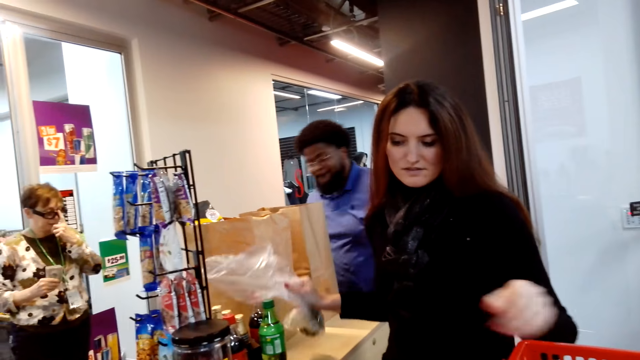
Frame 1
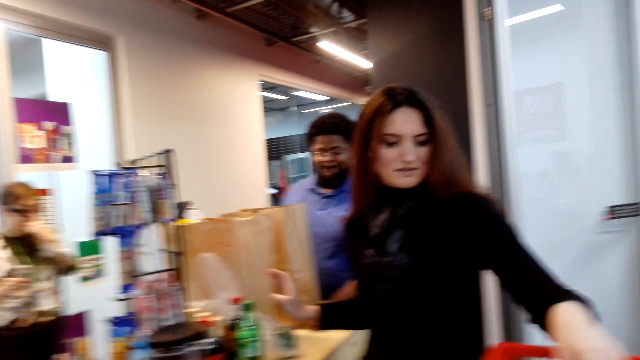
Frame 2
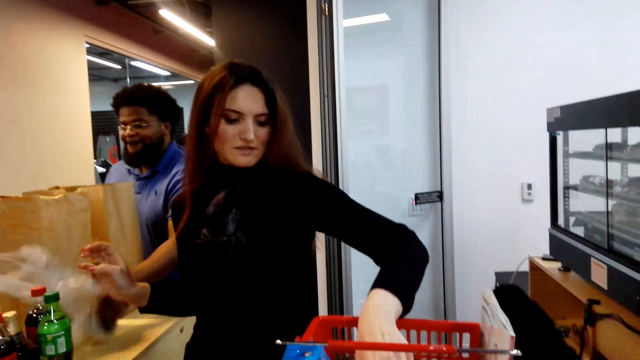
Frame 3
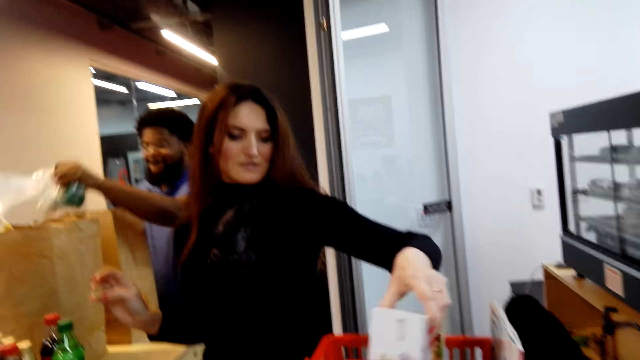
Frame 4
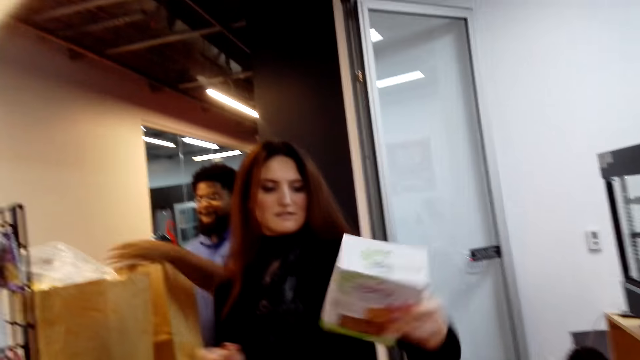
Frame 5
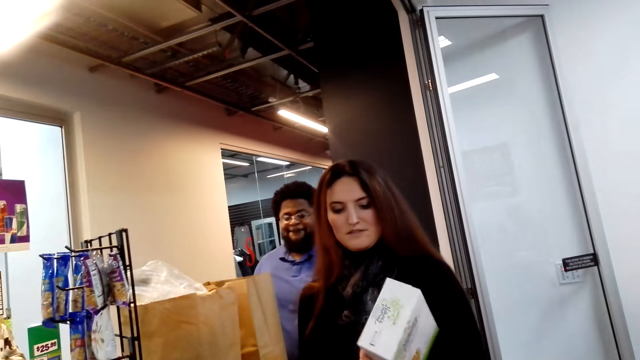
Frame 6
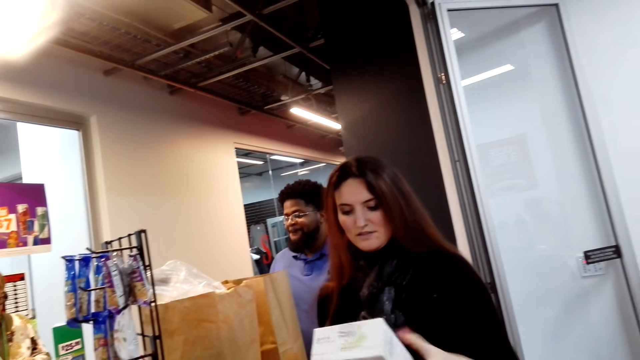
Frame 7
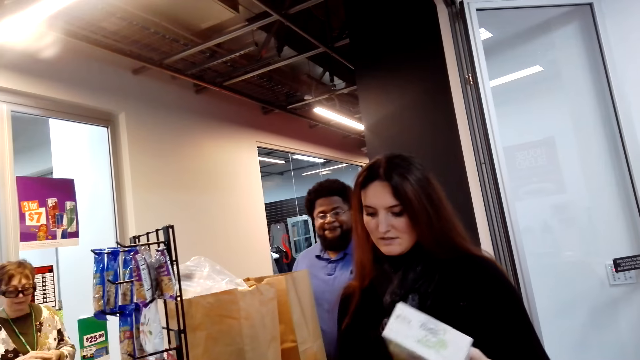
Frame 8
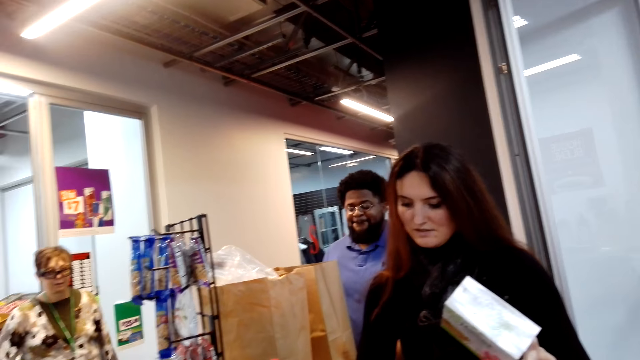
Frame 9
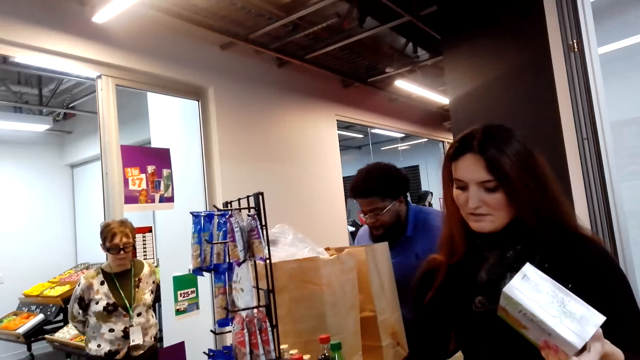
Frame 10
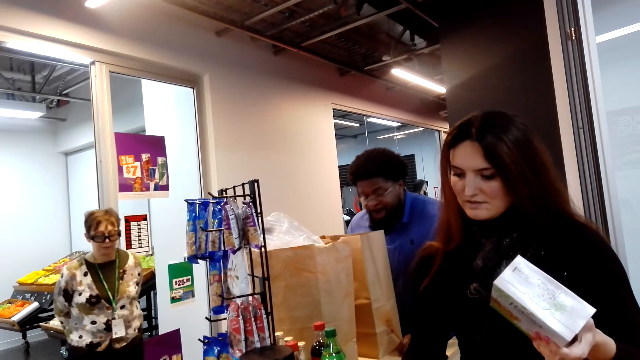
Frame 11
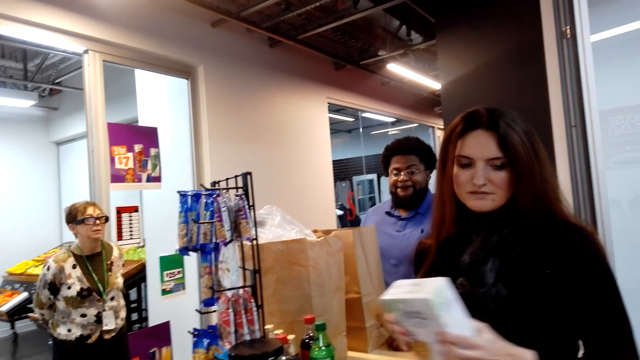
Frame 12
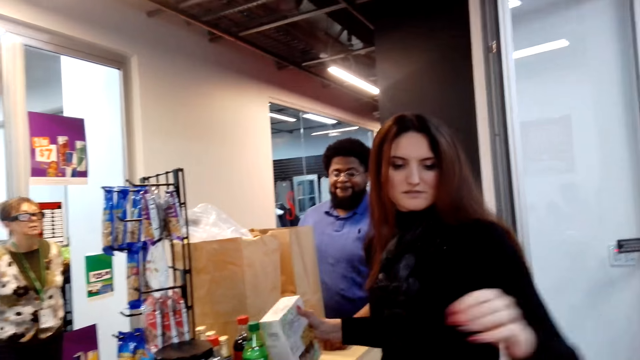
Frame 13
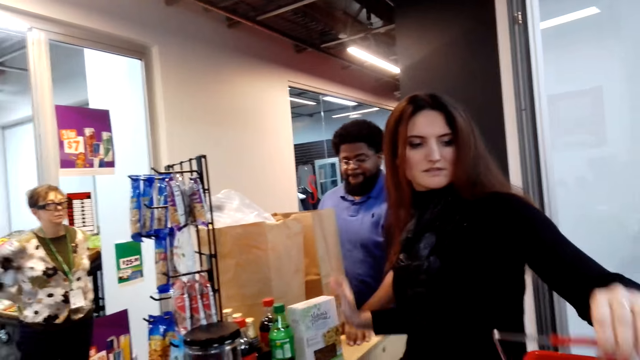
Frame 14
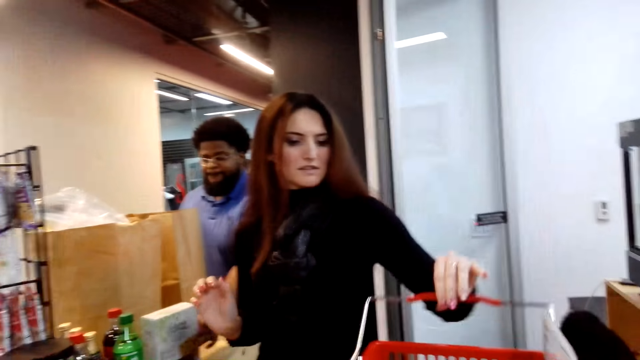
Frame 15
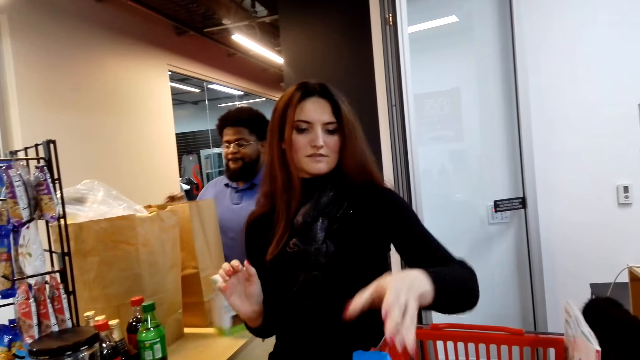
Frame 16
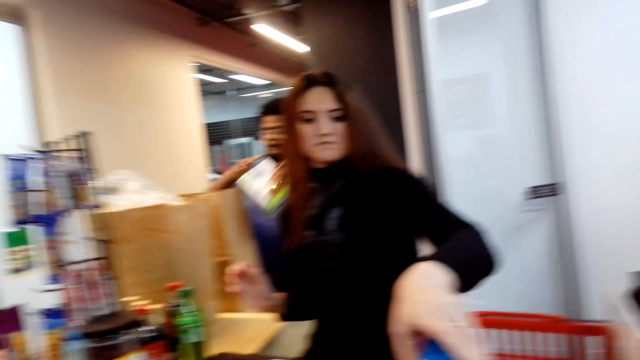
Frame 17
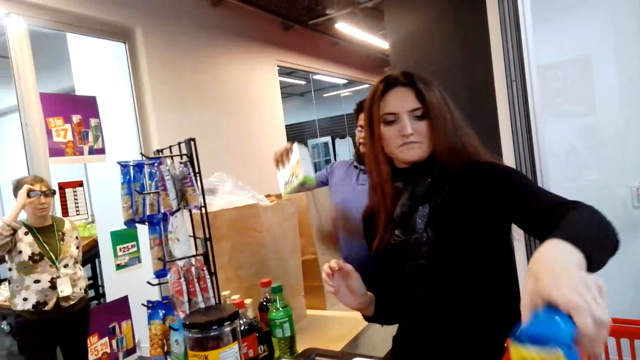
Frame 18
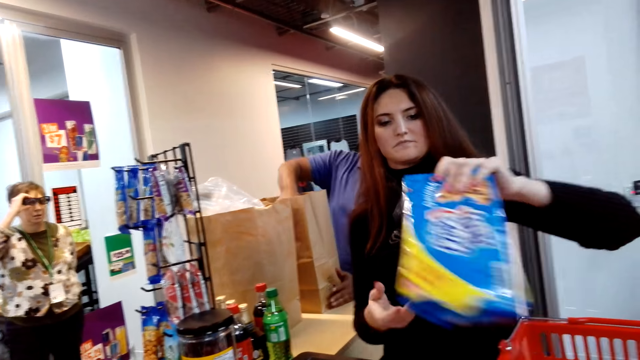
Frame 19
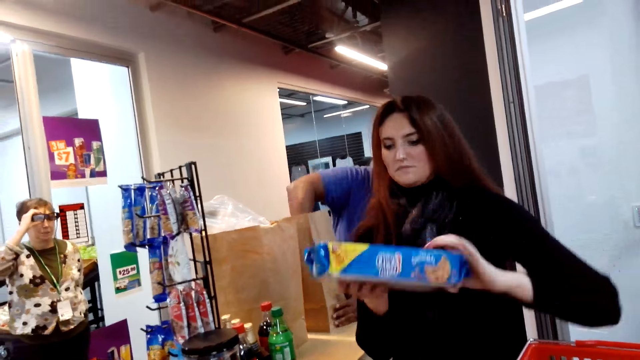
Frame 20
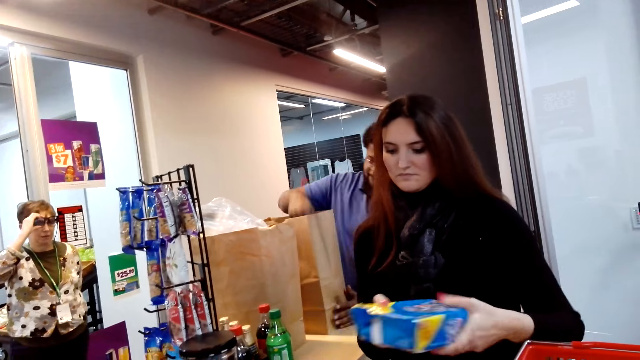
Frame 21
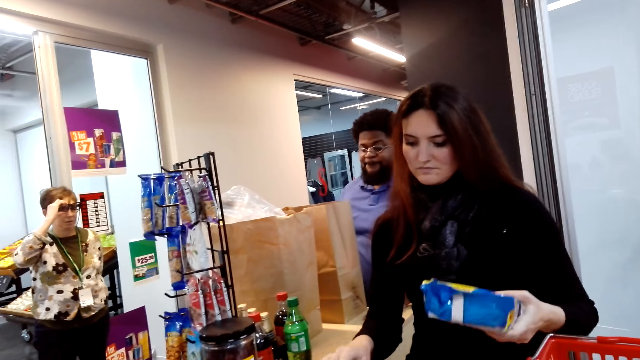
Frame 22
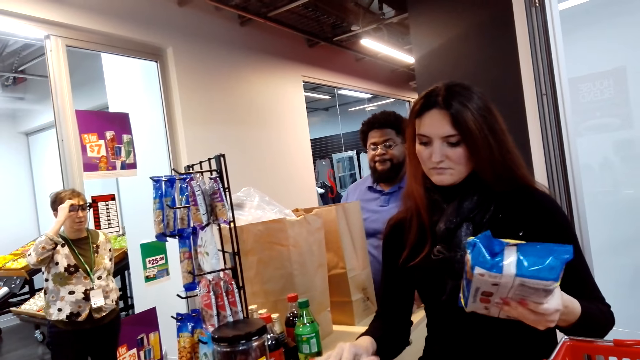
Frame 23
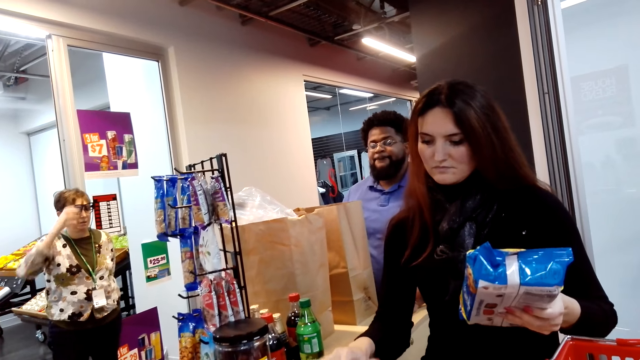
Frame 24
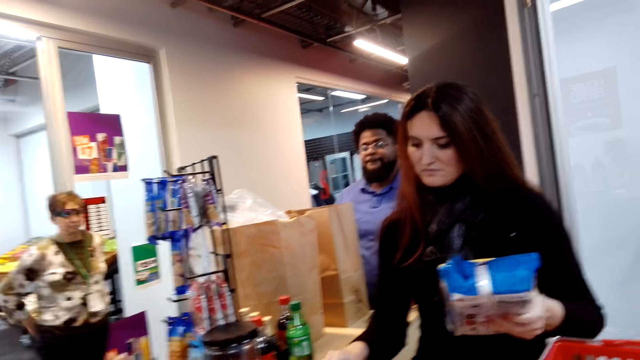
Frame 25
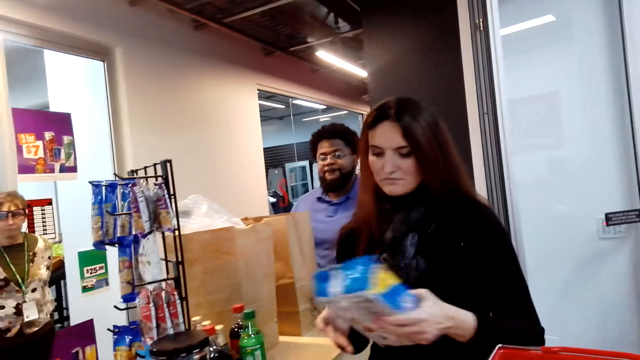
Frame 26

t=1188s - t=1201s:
The lady places the paper of something on the counter. The man picks the paper of something on the counter. The lady picks a pack of something from the shopping basket. The lady counts the price of the items with the counter machine. The man puts the paper of something in the khaki shopping bag. The lady keys in at the cash register machine. The lady places the pack of something on the counter and adjusts the shopping basket handle on the counter. The man picks the pack of something on the counter. The lady counts the price of the items with the counter machine. The man puts the pack of something in the khaki shopping bag. The lady picks a pack of something from the shopping basket. Another lady stands in the store. The first lady counts the price of the items with the counter machine. The first lady keys in at the cash register machine.

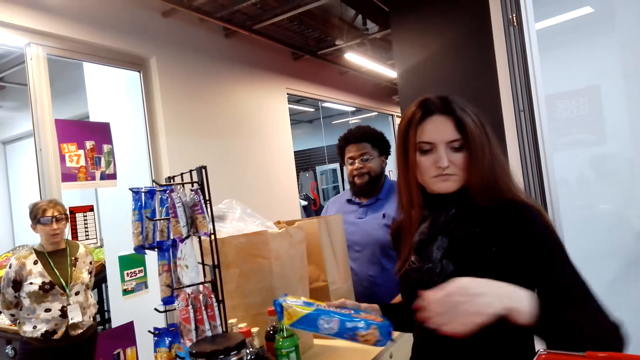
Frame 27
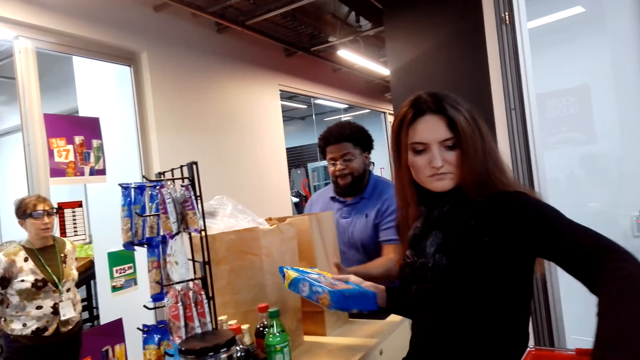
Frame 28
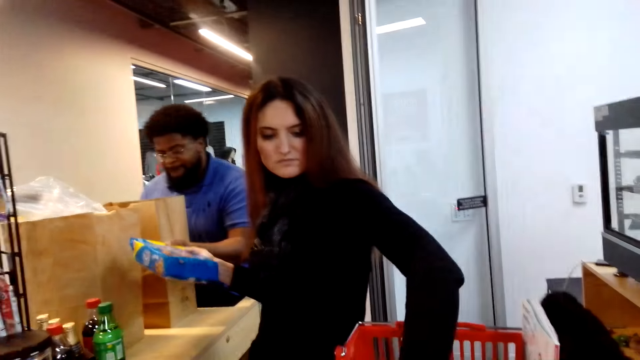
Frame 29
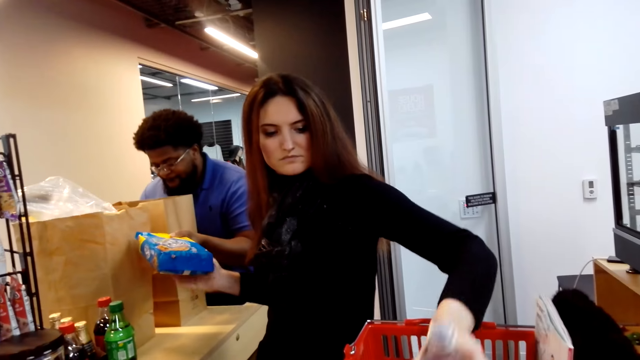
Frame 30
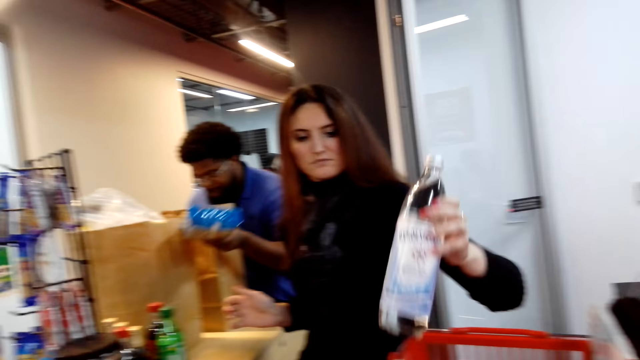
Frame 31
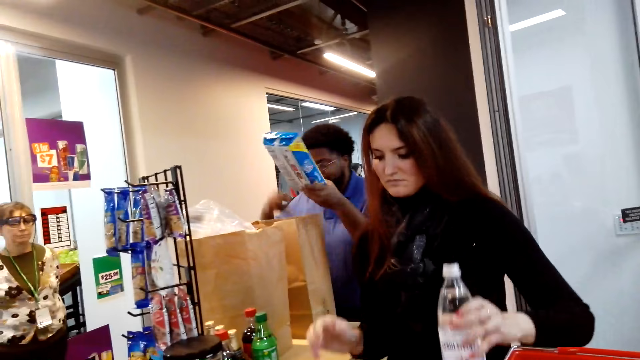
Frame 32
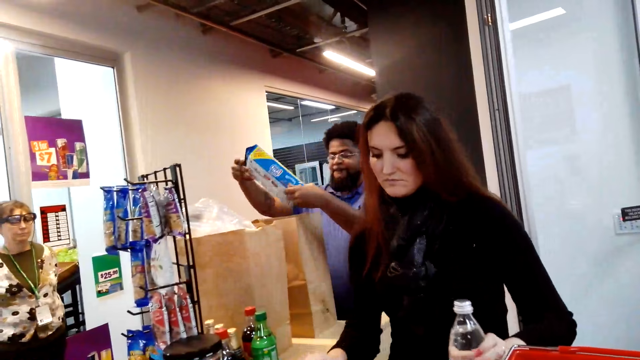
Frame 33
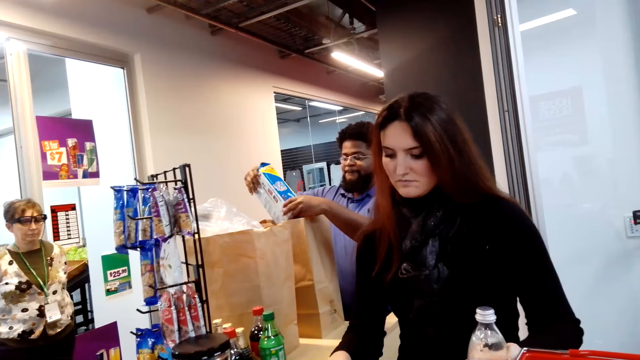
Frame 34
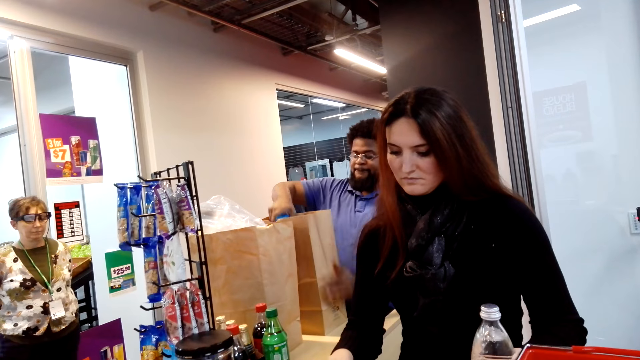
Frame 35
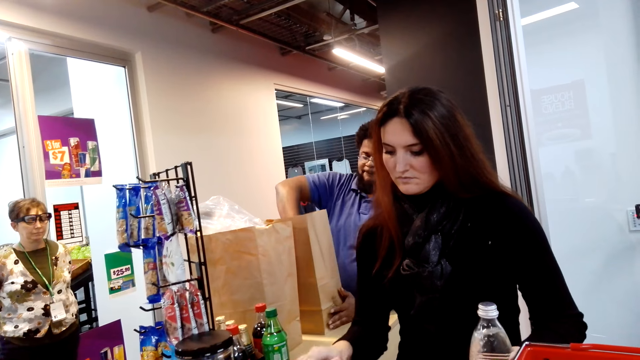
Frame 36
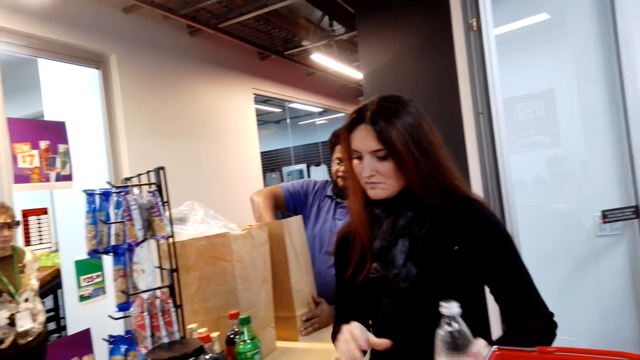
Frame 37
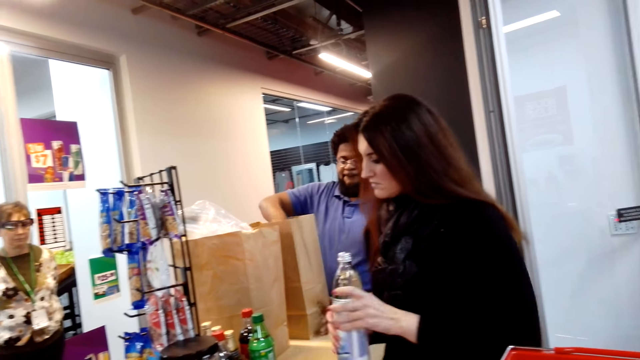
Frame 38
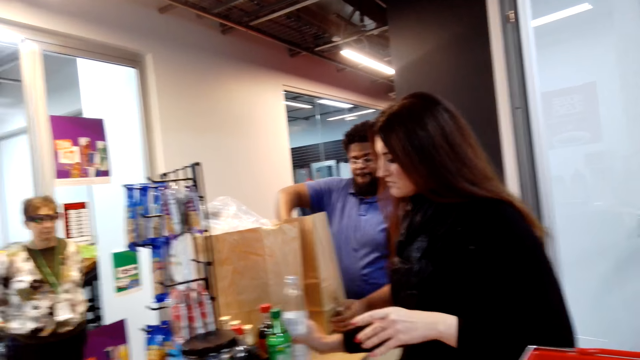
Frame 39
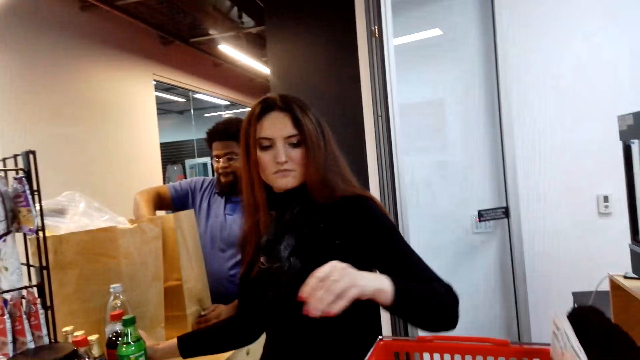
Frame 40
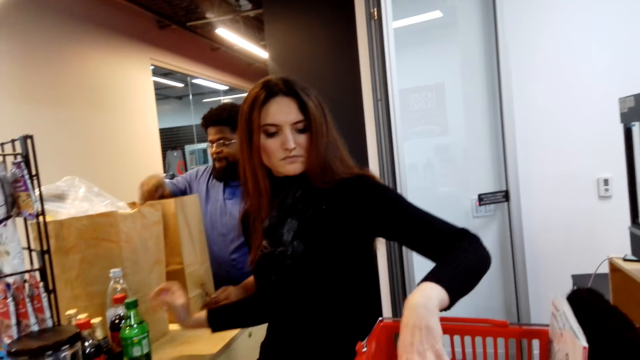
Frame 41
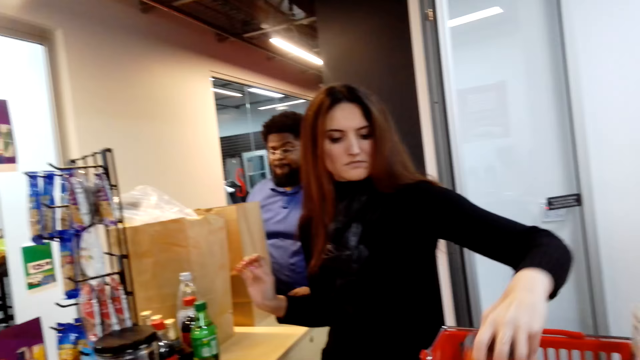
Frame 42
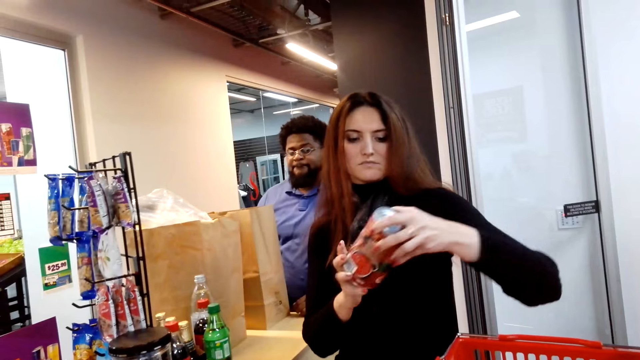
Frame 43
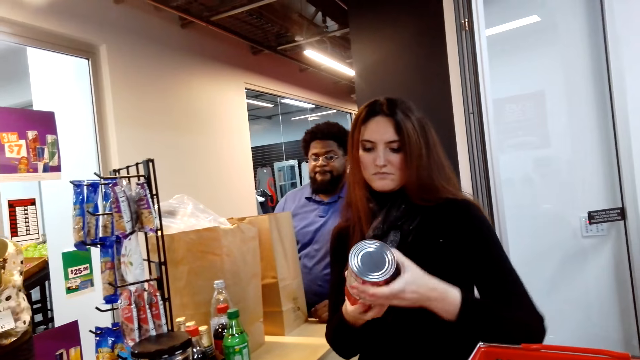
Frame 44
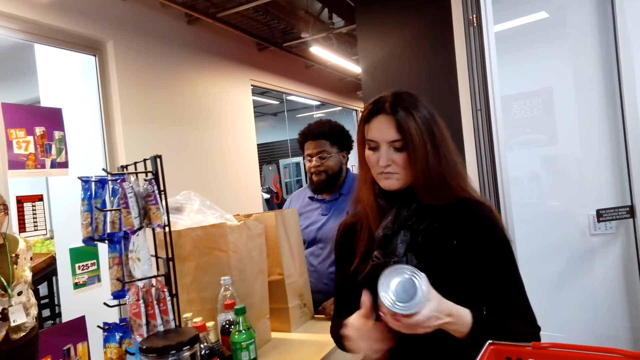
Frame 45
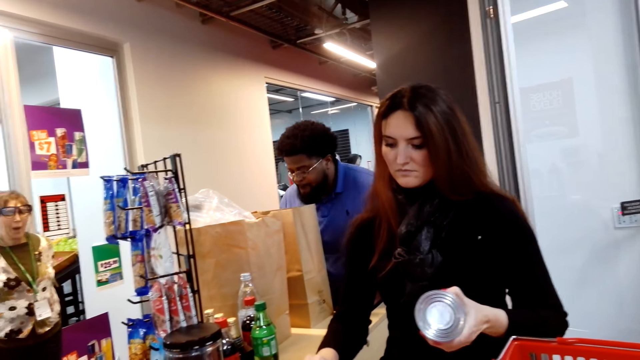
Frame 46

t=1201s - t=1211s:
The man puts an item in the bag. The man picks a pack of something from the lady. The lady picks a bottle of something from the shopping basket. The lady counts the price of the items with the counter machine. The man puts the pack of something in the khaki shopping bag. The lady keys in at the cash register machine. The lady counts the price of the items with the counter machine. The lady places the bottle of something on the counter. The lady picks a tin of something from the shopping basket.
